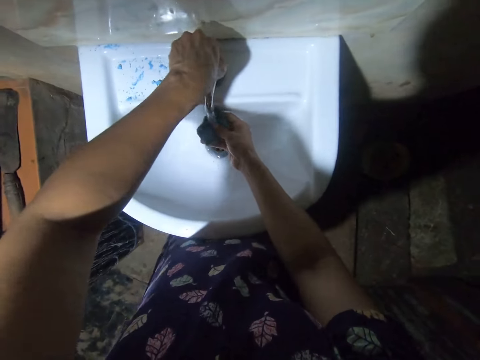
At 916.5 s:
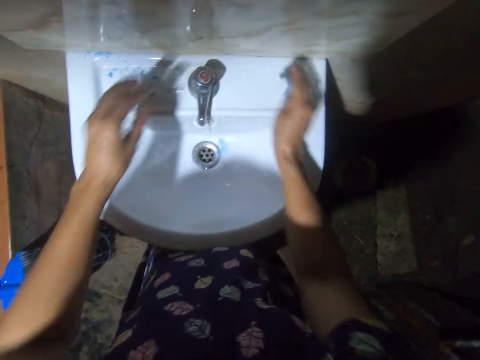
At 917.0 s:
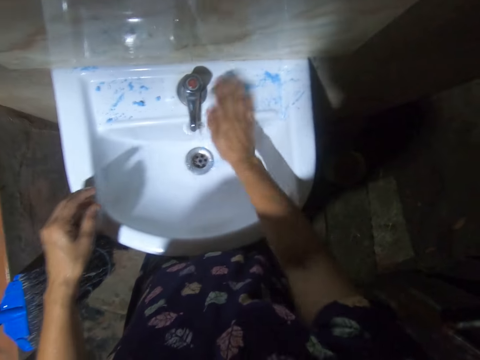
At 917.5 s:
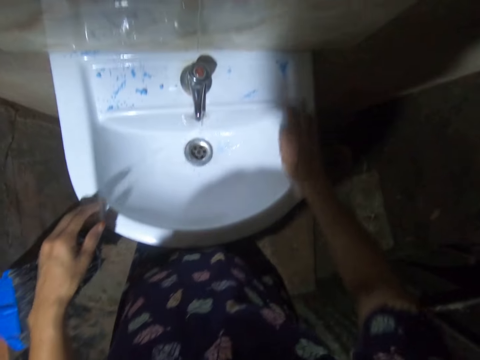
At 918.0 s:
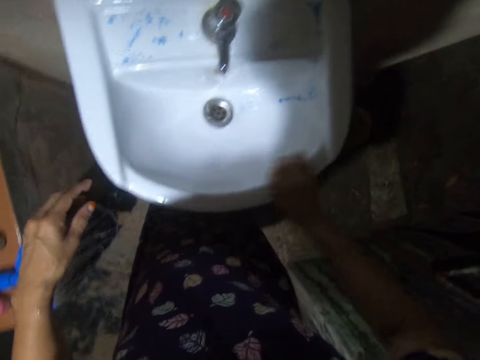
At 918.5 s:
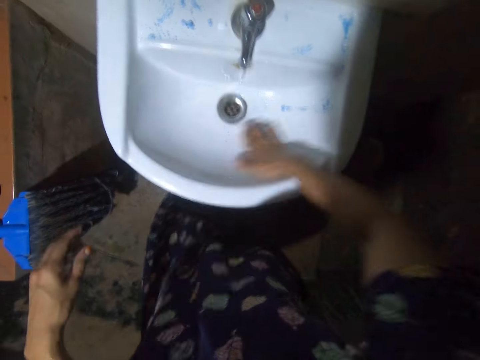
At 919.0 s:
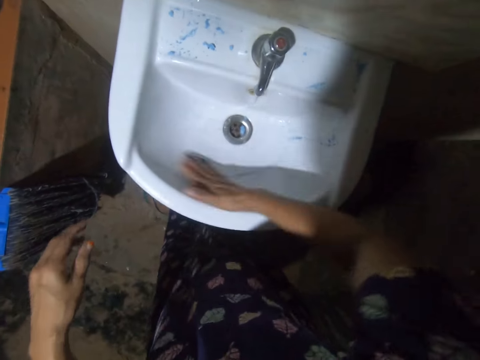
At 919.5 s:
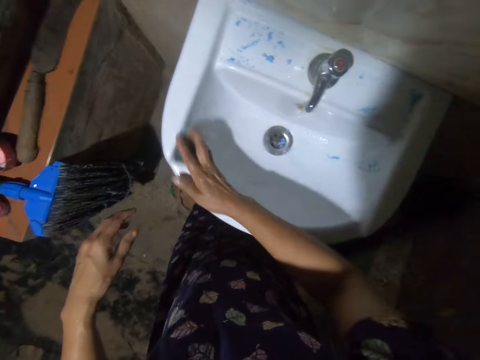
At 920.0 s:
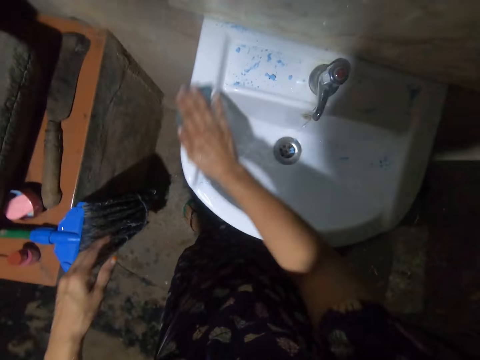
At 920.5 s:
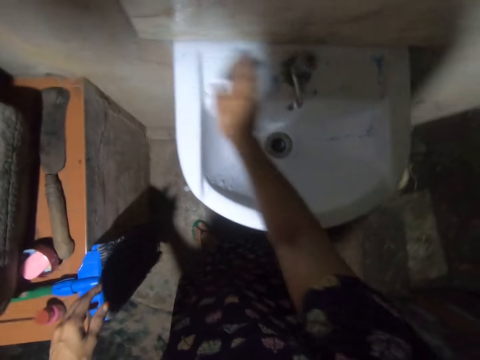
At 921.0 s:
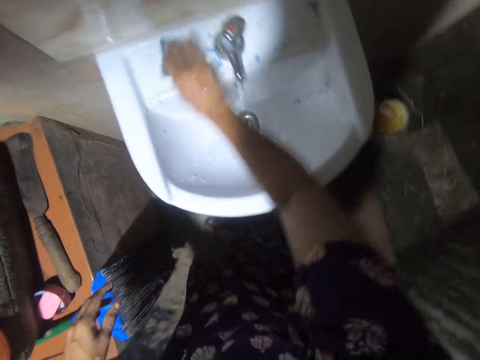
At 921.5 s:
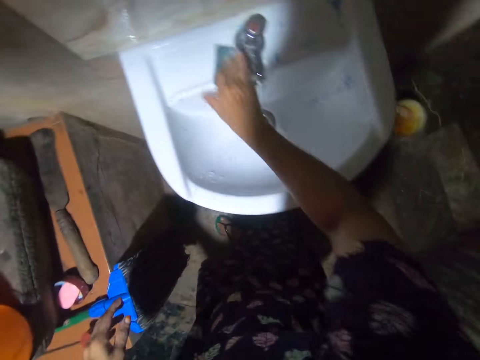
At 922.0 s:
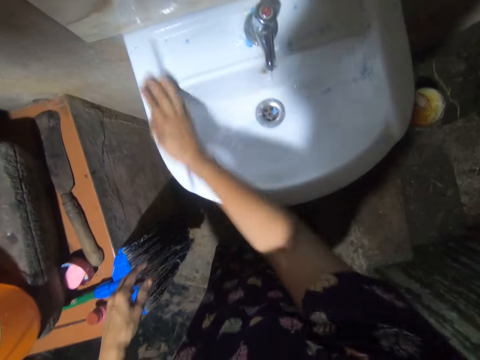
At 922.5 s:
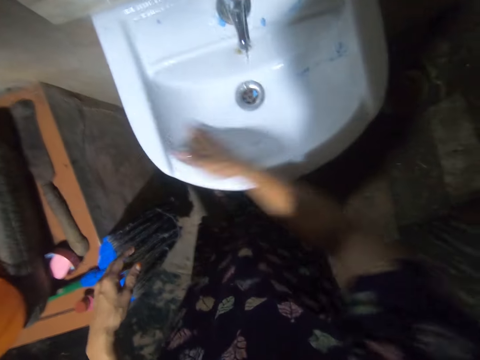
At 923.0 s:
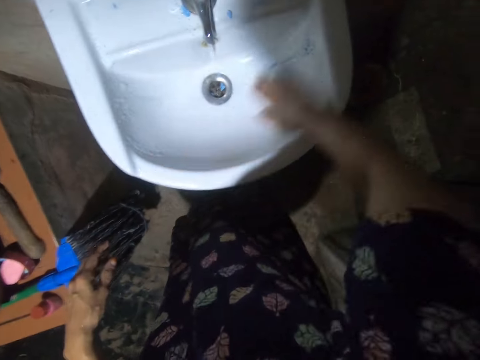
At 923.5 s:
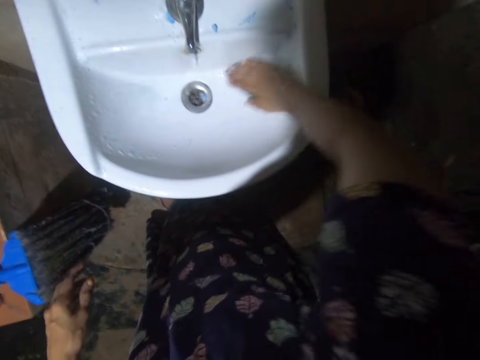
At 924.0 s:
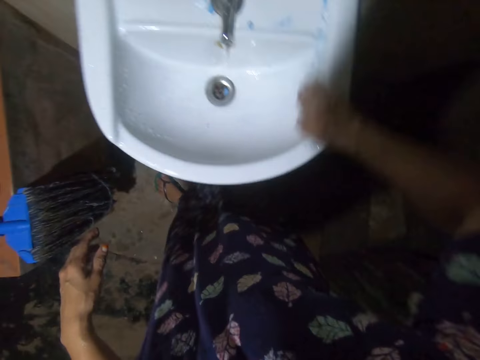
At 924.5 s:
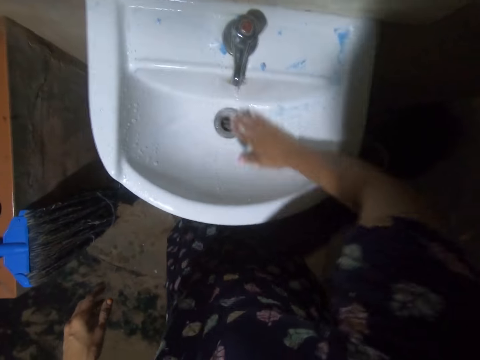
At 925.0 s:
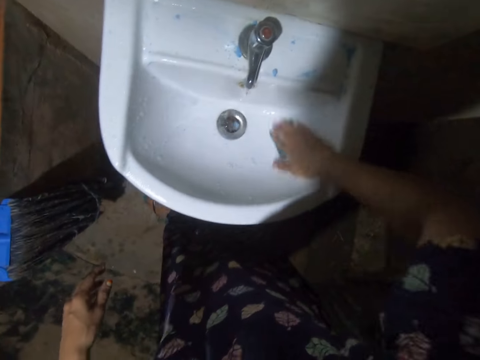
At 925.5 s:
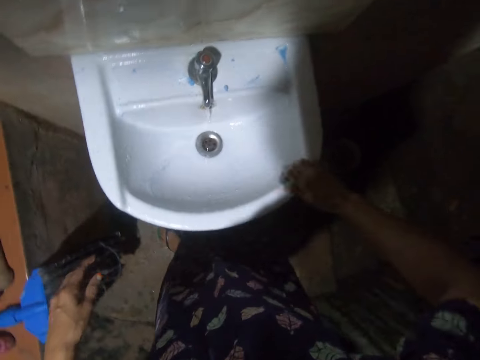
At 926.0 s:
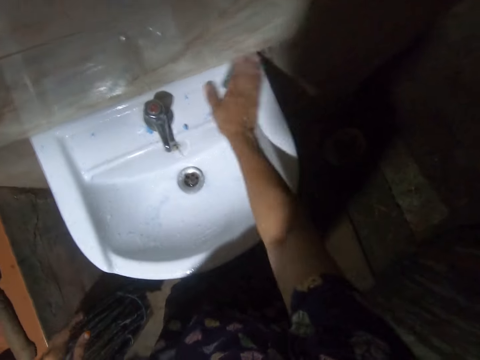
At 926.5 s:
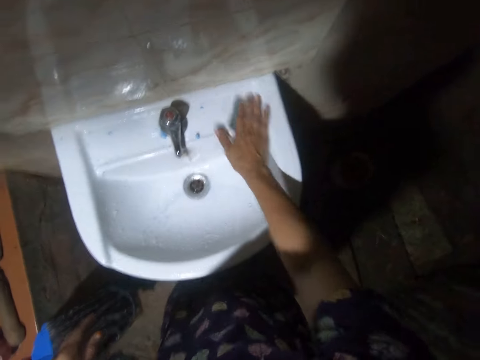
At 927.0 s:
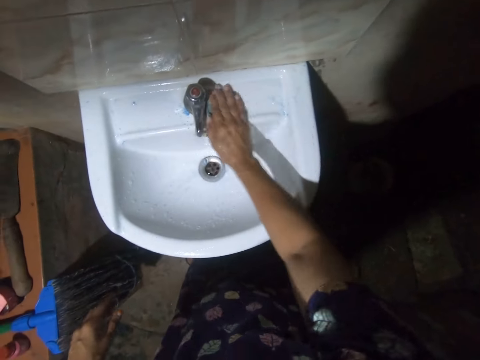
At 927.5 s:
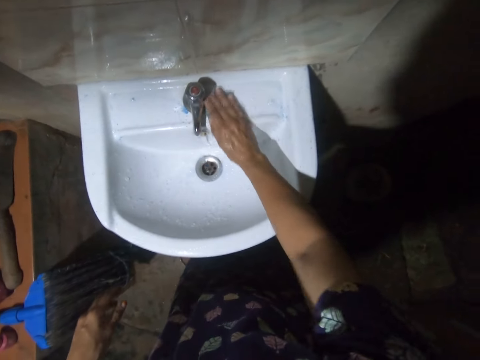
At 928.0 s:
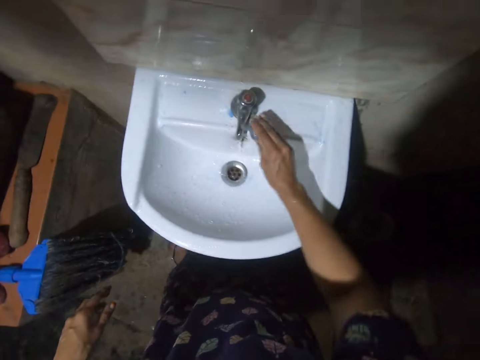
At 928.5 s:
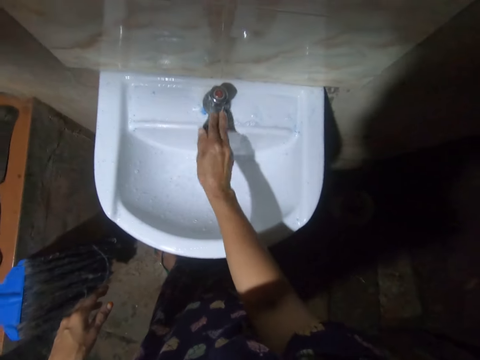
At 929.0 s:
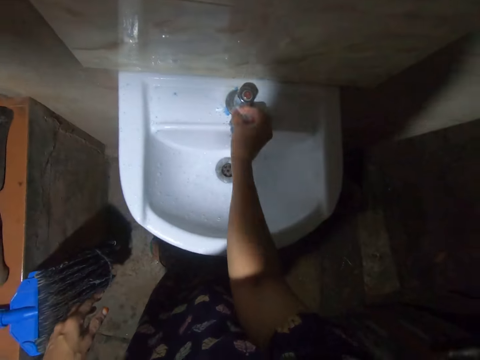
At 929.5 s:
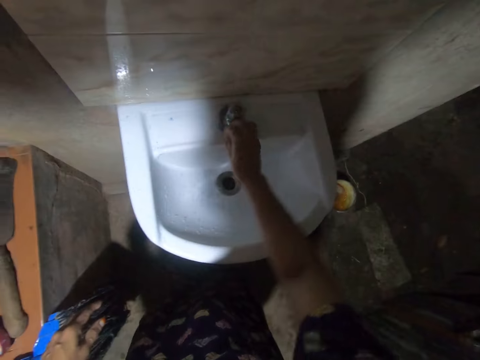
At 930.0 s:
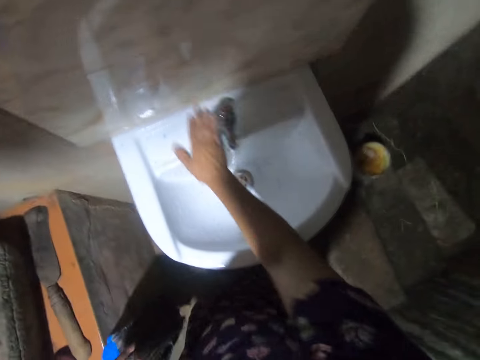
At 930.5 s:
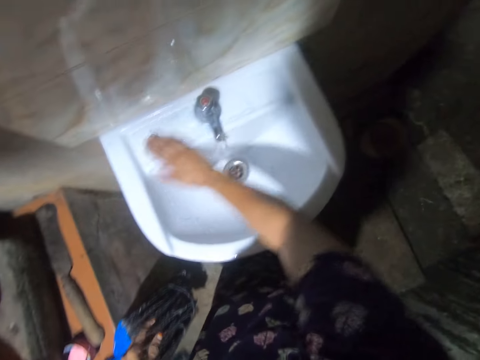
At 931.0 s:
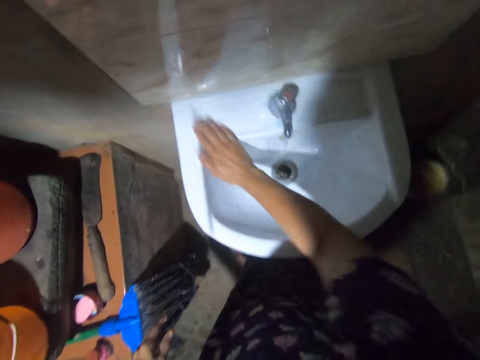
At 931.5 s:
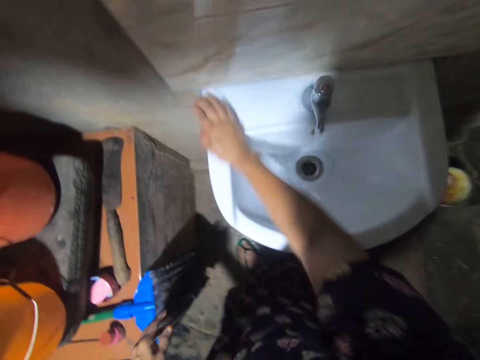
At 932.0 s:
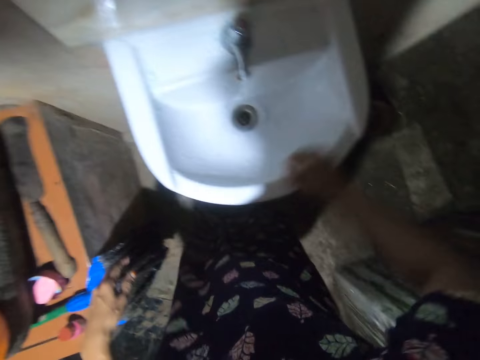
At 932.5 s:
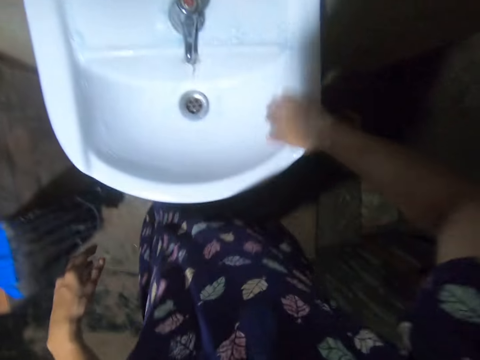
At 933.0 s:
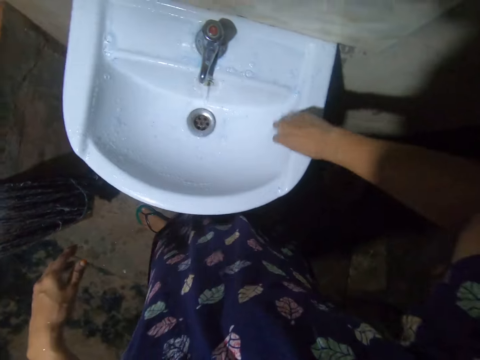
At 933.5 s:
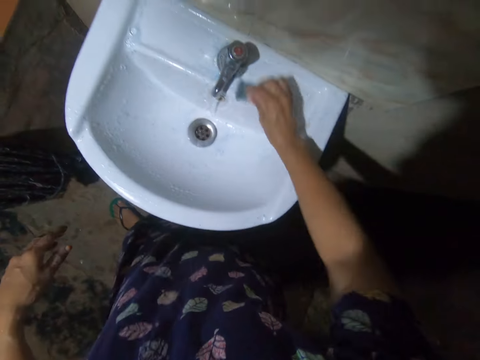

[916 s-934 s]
The camera wearer opens a tap. They scrub the sink with the sponge in the right hand. They look down. They scrub the sink with the sponge in the right hand.

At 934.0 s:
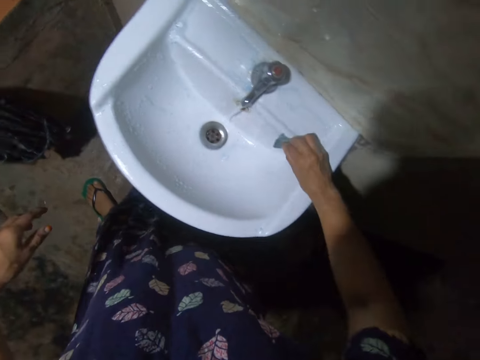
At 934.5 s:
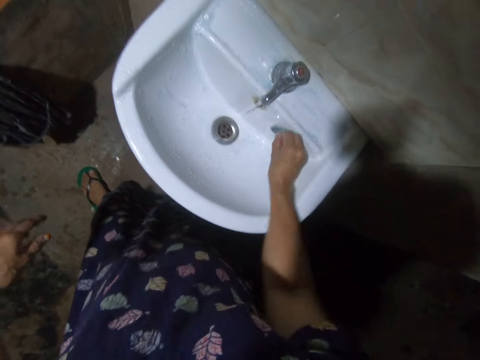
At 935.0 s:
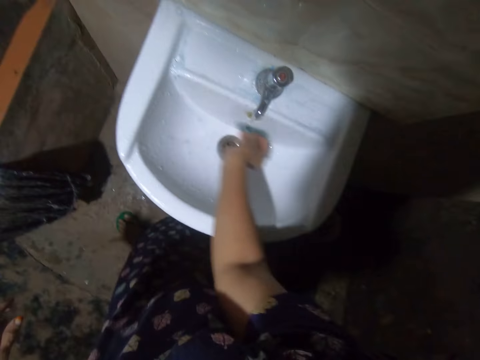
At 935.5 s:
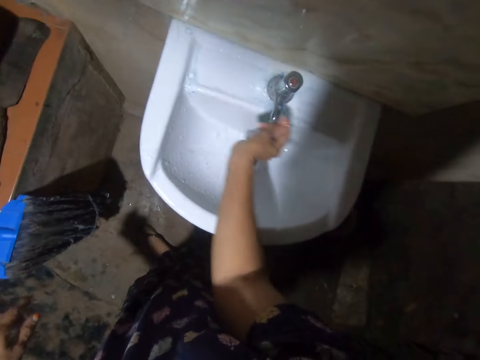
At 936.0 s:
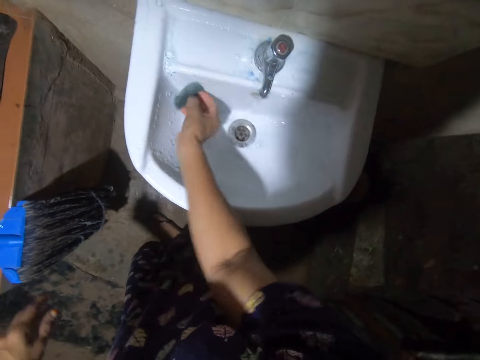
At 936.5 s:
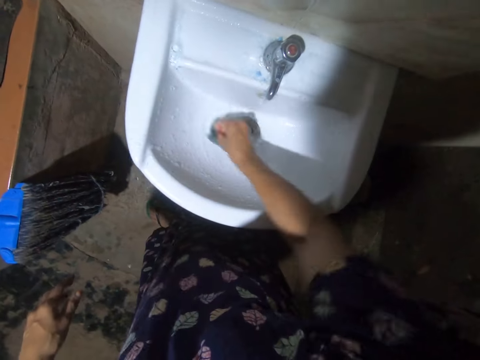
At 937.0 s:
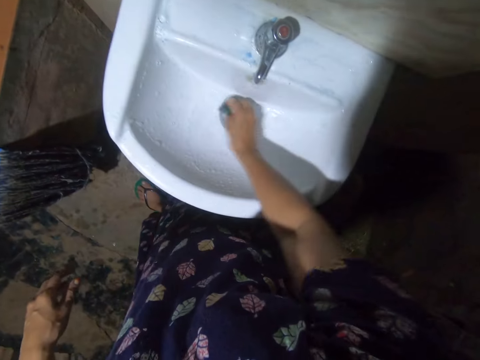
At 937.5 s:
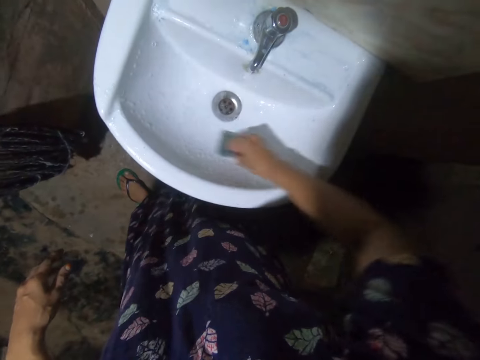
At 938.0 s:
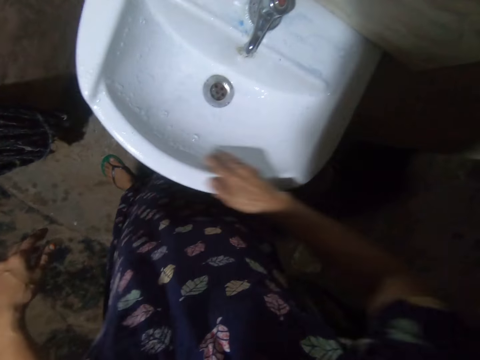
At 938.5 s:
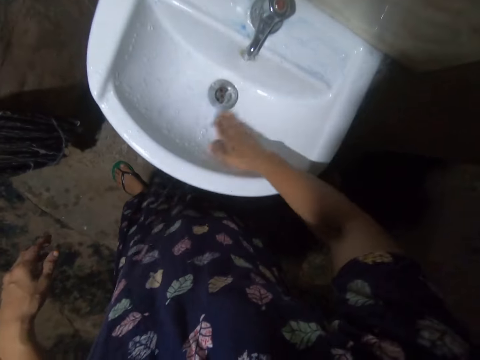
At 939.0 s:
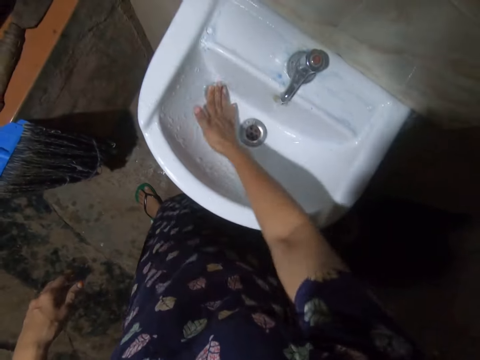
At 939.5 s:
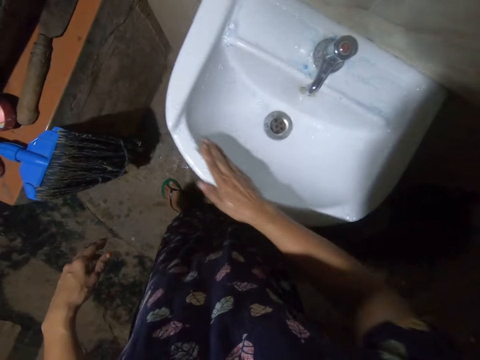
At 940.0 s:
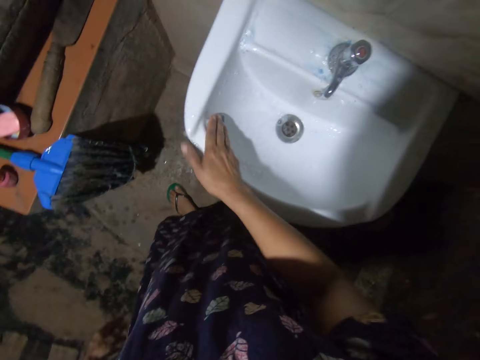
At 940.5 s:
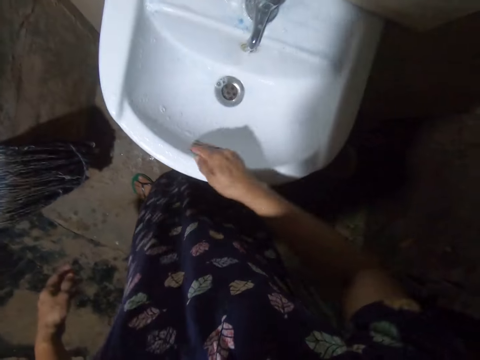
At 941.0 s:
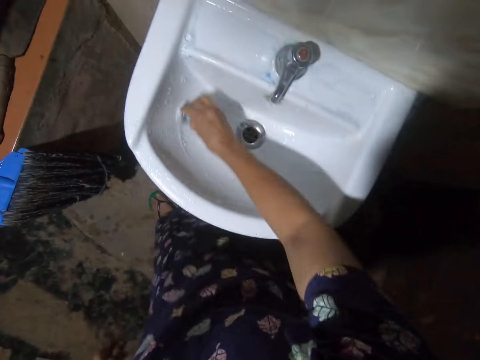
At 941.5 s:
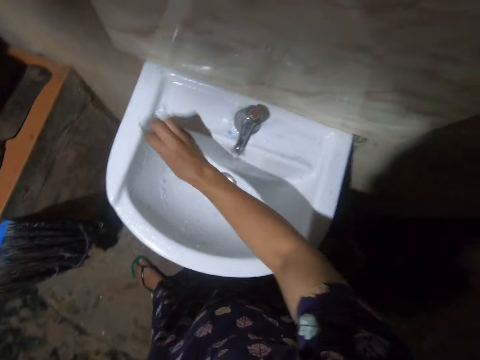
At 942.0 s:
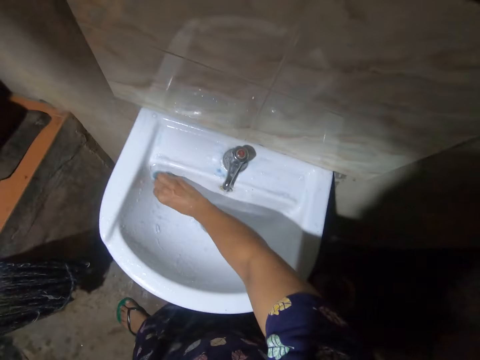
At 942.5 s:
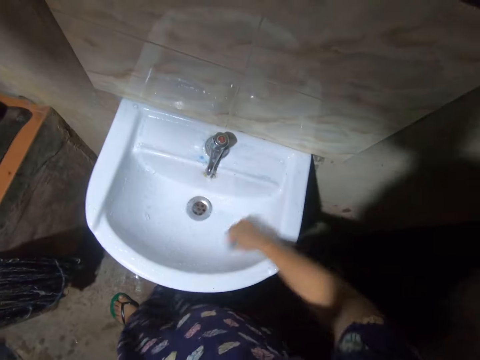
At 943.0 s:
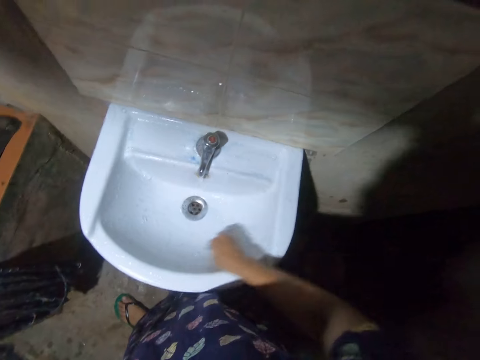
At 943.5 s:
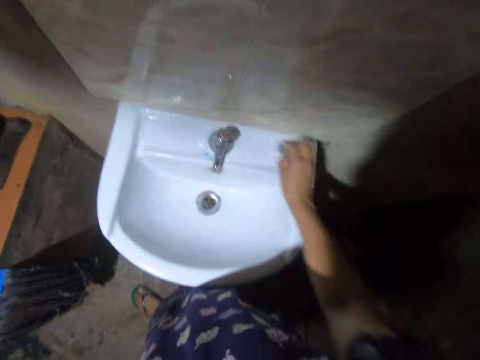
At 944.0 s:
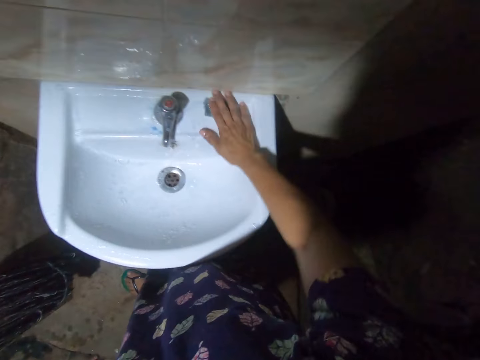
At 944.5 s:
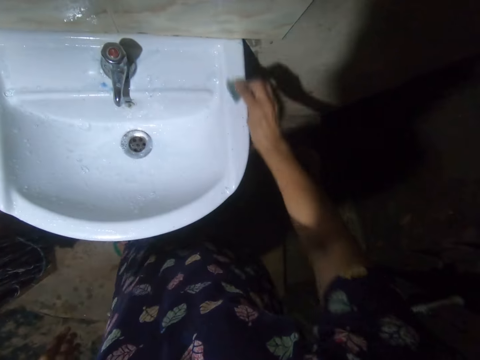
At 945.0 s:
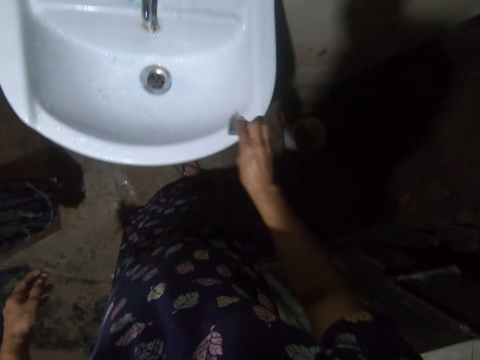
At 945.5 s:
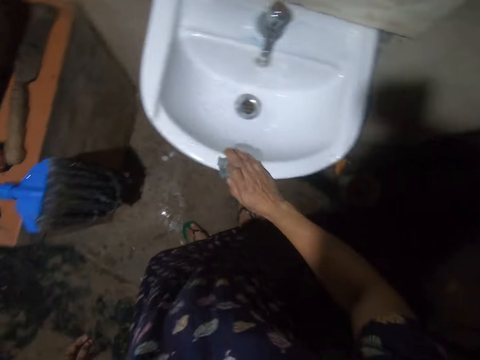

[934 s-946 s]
The camera wearer looks down. They scrub the sink with the sponge in the right hand.
